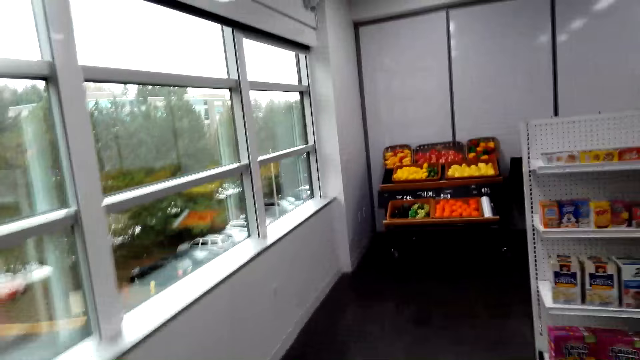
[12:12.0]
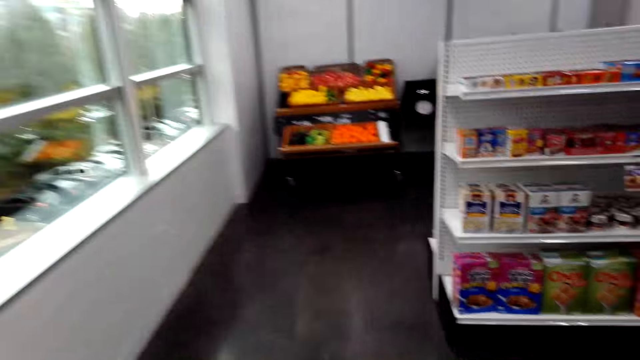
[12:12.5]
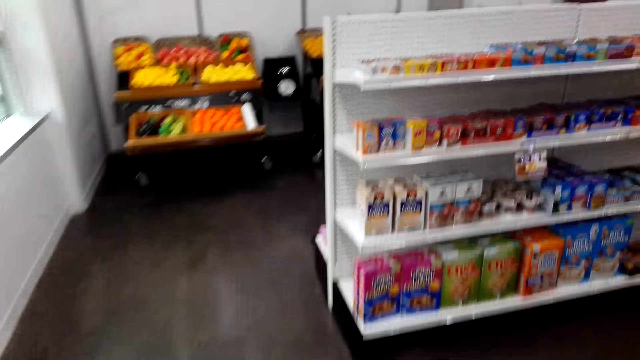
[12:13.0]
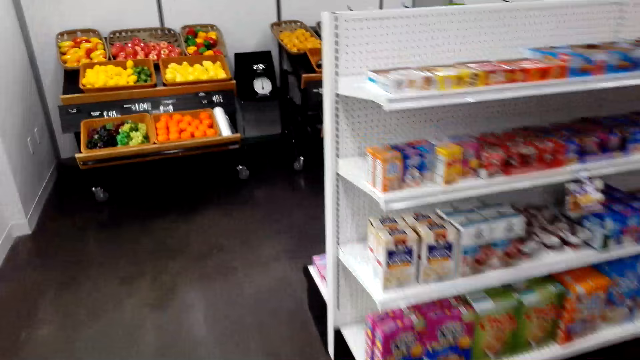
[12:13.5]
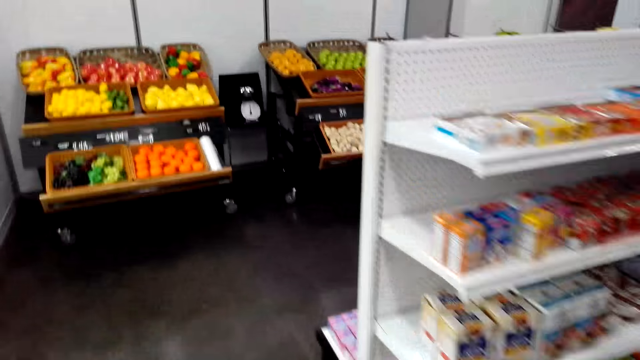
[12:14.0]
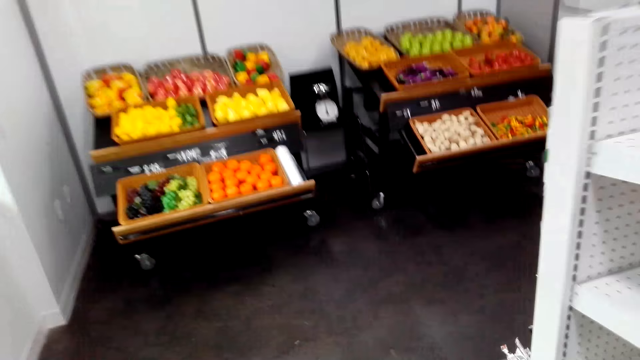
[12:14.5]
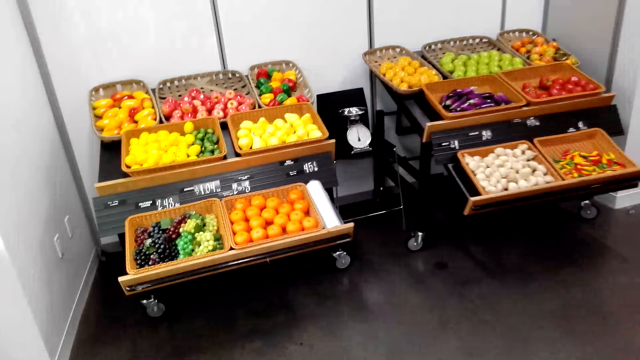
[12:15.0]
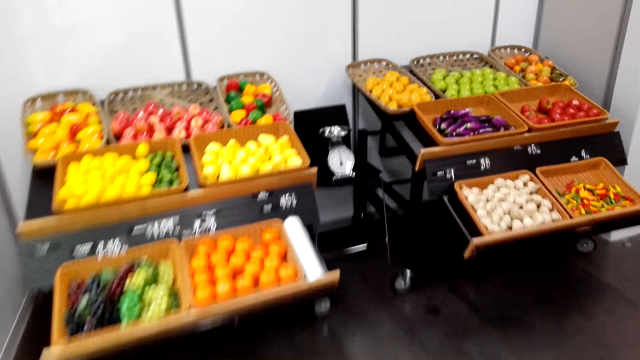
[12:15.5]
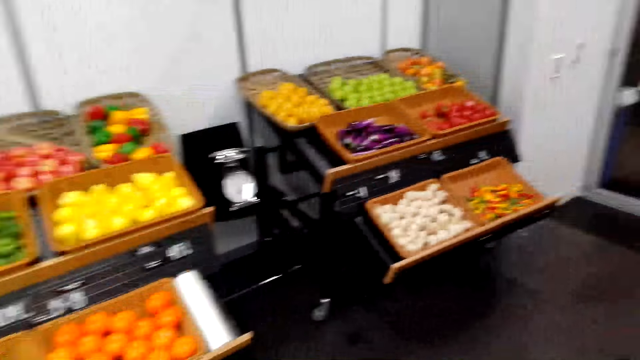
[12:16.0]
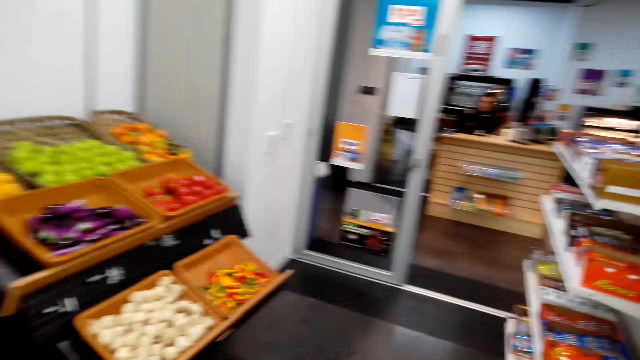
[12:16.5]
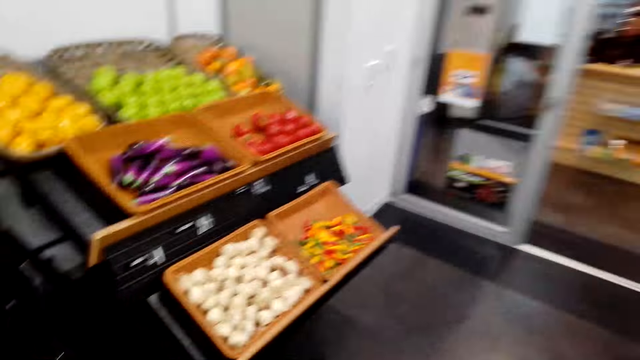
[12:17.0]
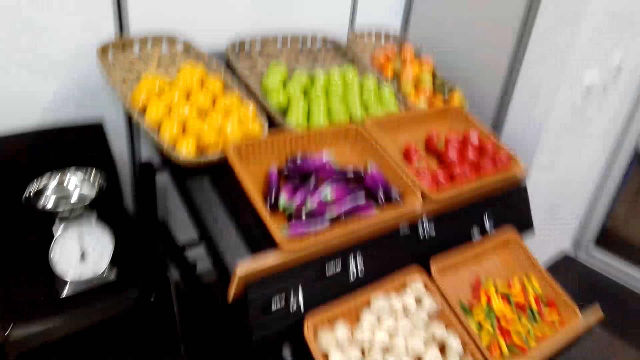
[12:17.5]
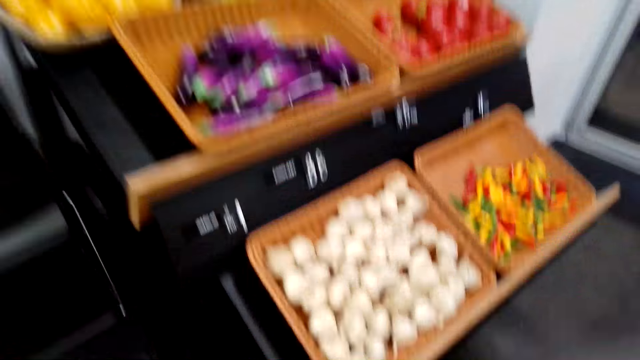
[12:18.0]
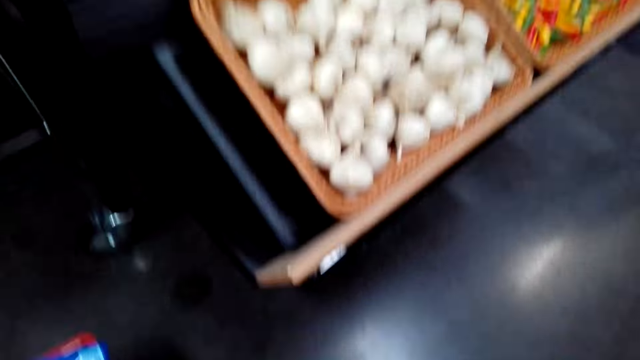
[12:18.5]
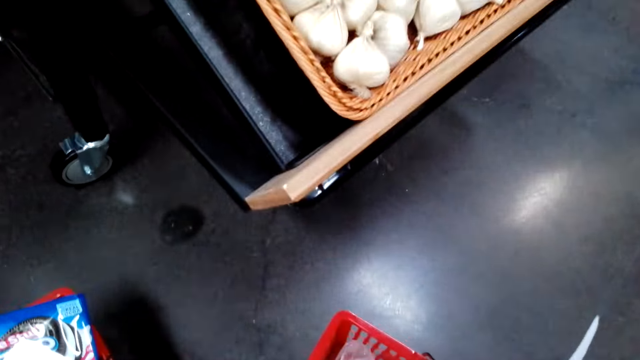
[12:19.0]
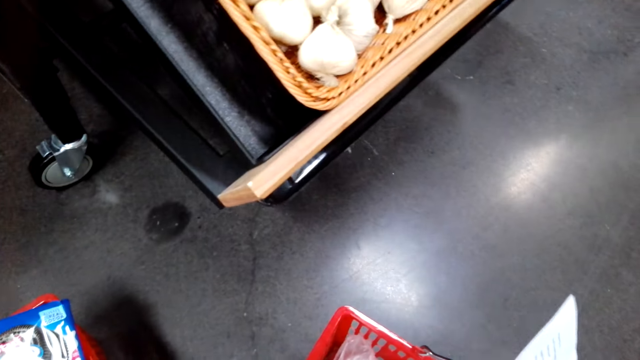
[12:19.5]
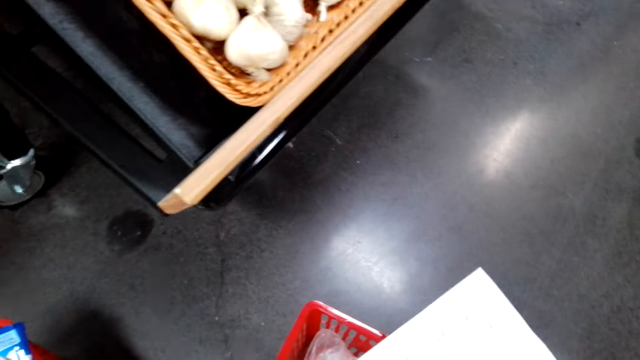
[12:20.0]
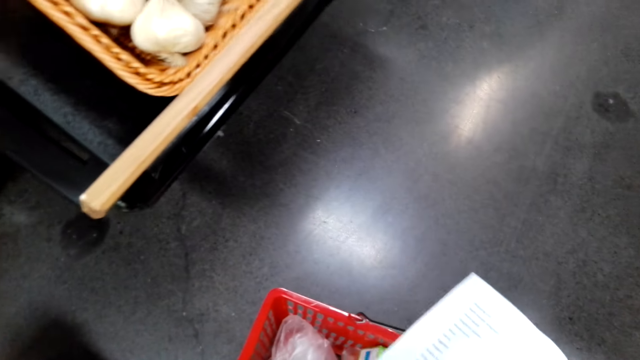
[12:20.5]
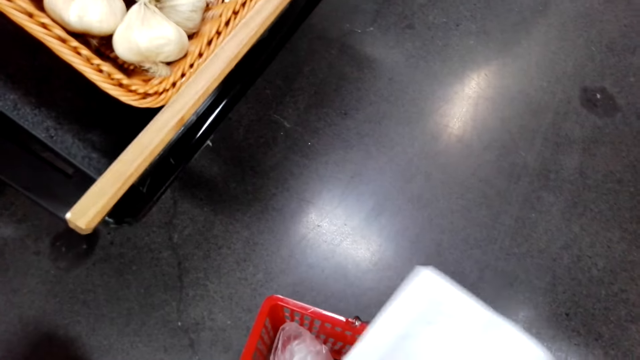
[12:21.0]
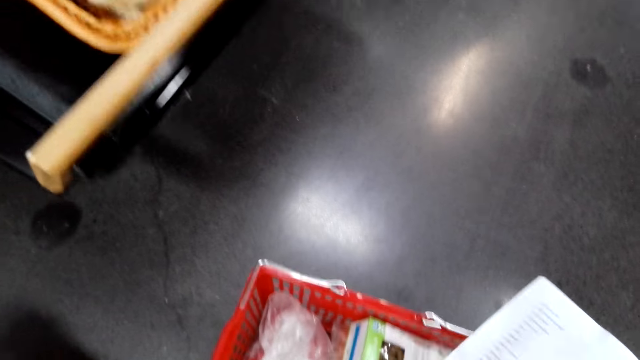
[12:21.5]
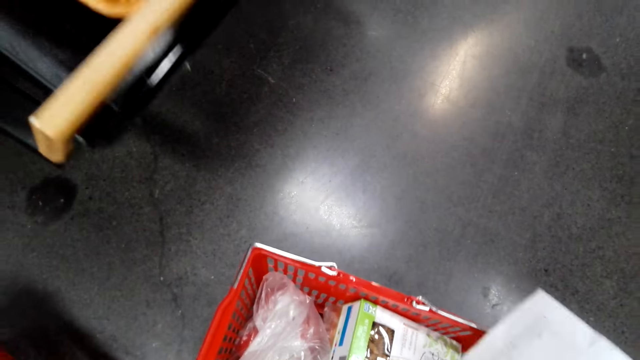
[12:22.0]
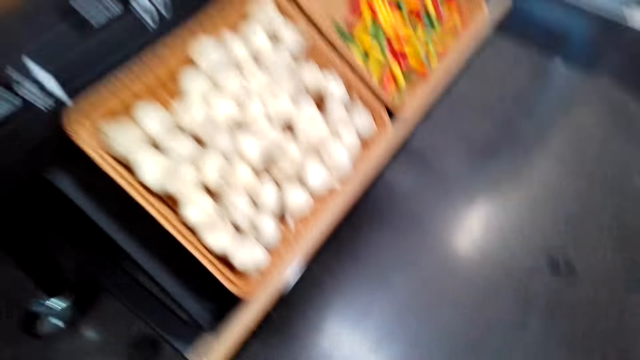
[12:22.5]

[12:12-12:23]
The camera wearer walks in the supermarket. They turn around. They put the shopping basket down.

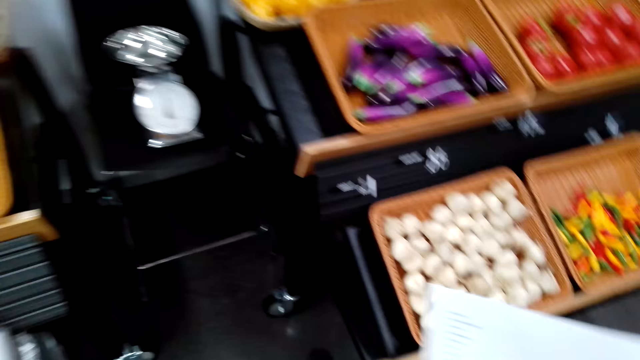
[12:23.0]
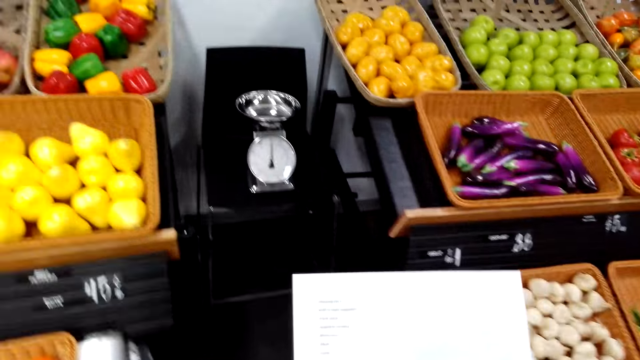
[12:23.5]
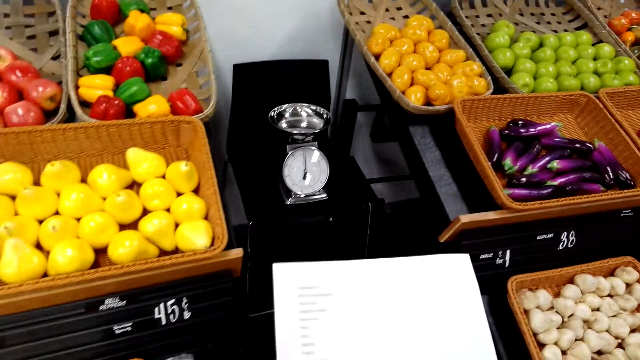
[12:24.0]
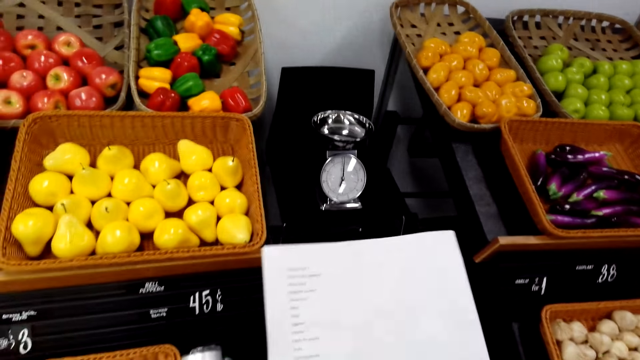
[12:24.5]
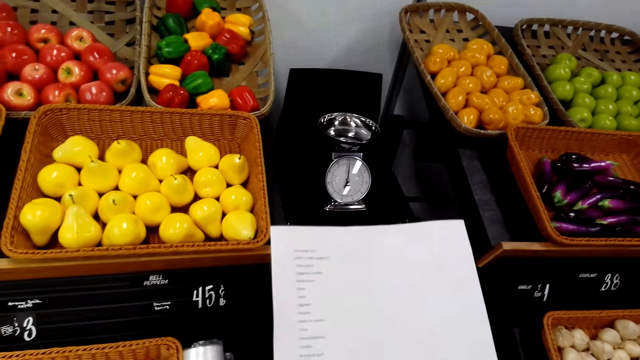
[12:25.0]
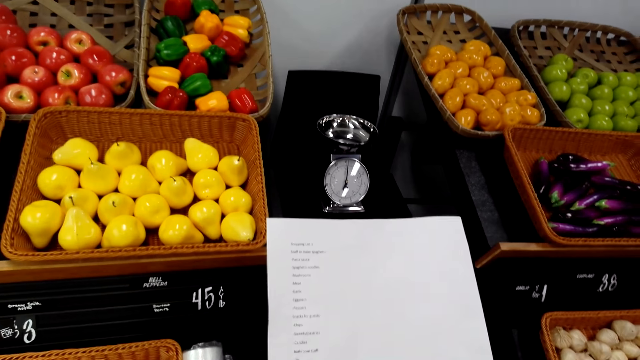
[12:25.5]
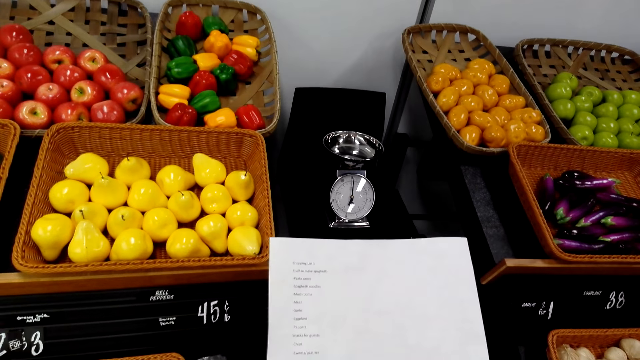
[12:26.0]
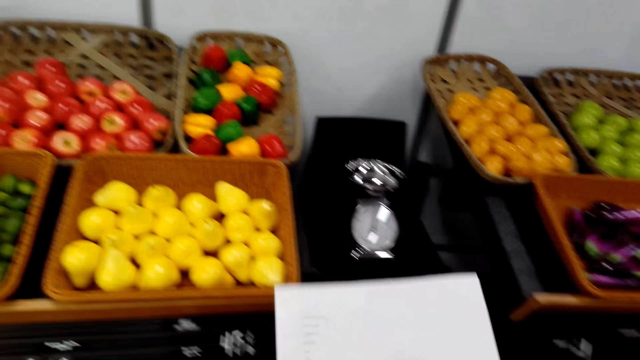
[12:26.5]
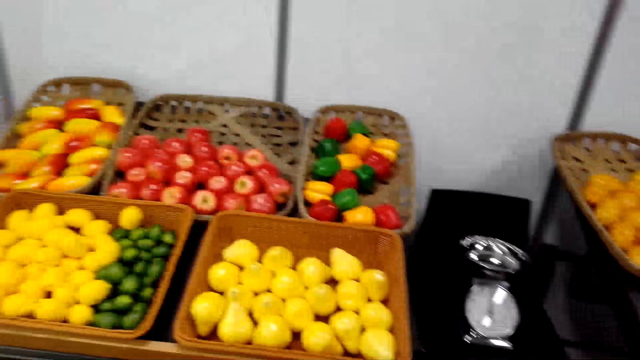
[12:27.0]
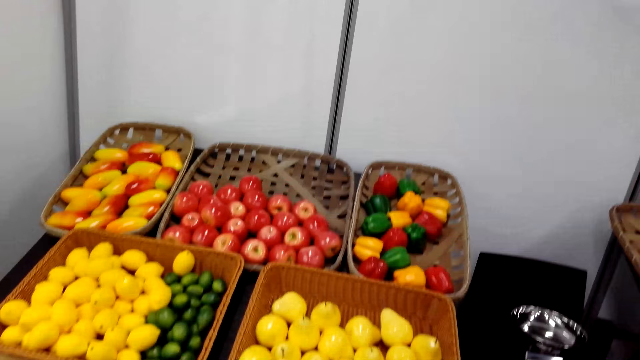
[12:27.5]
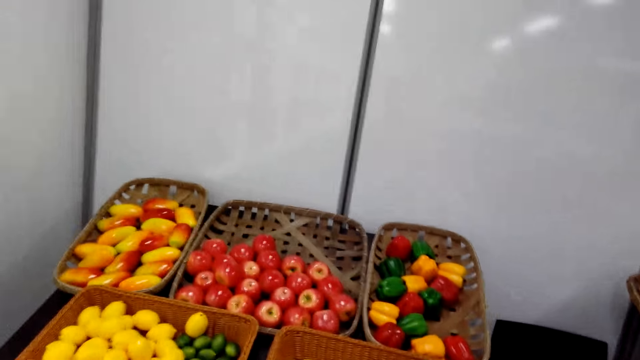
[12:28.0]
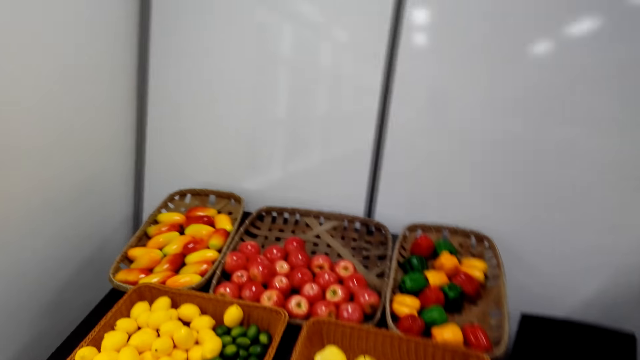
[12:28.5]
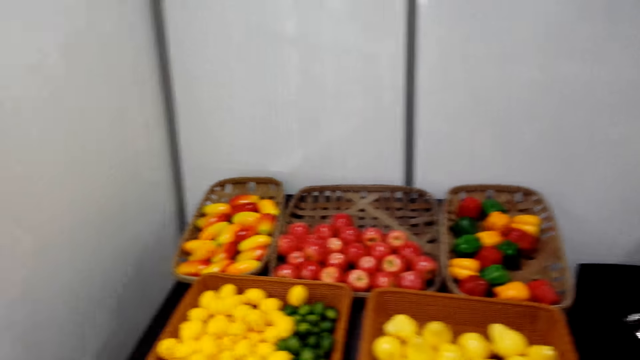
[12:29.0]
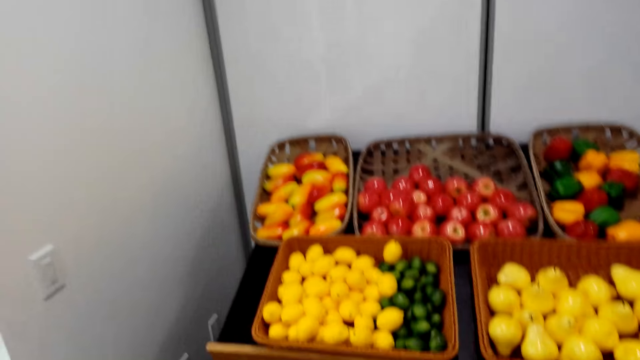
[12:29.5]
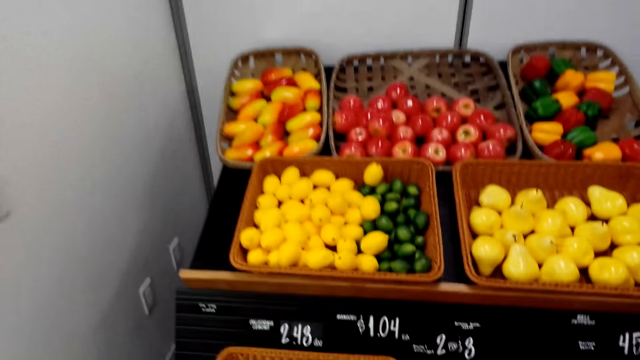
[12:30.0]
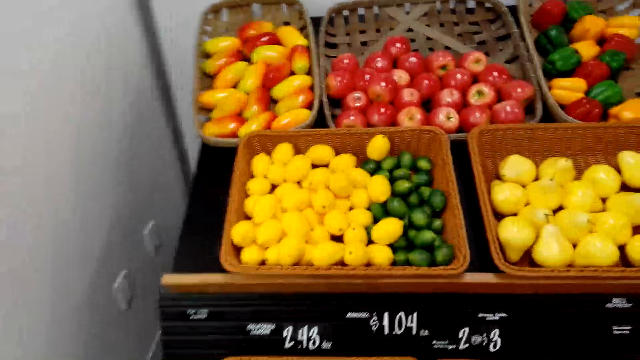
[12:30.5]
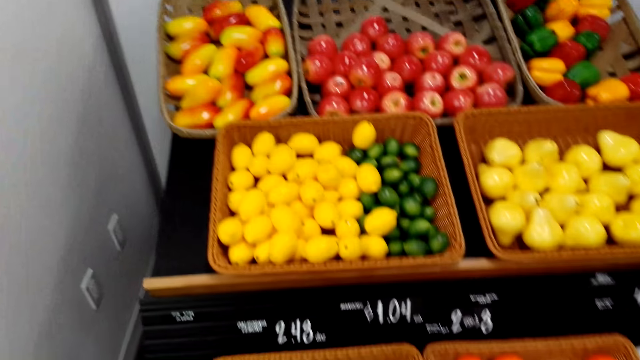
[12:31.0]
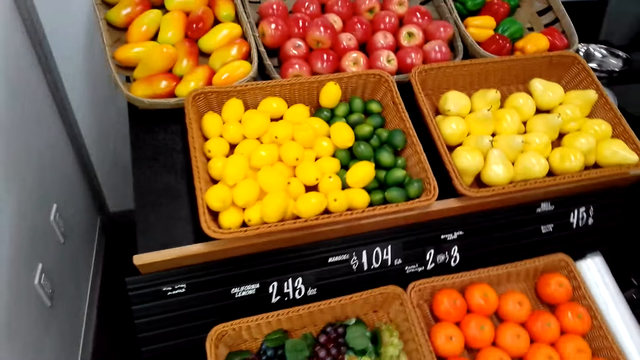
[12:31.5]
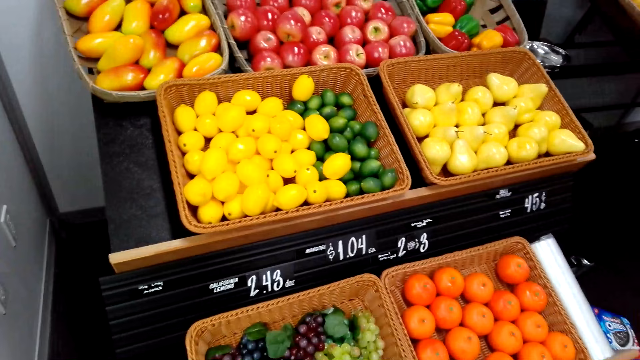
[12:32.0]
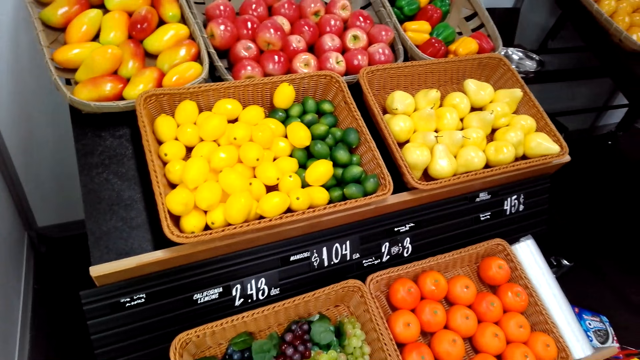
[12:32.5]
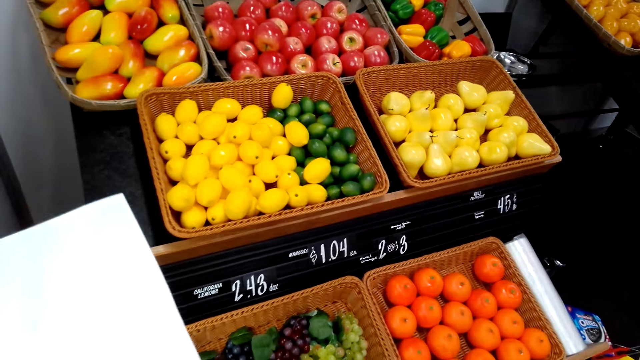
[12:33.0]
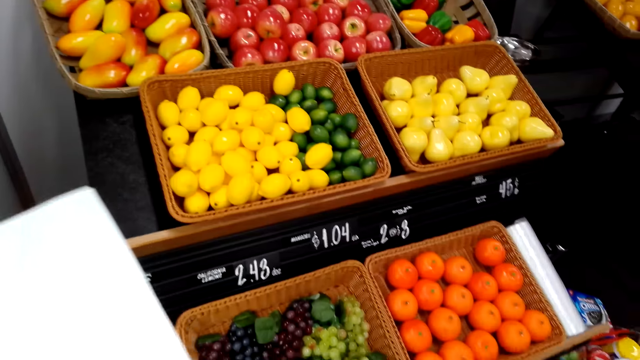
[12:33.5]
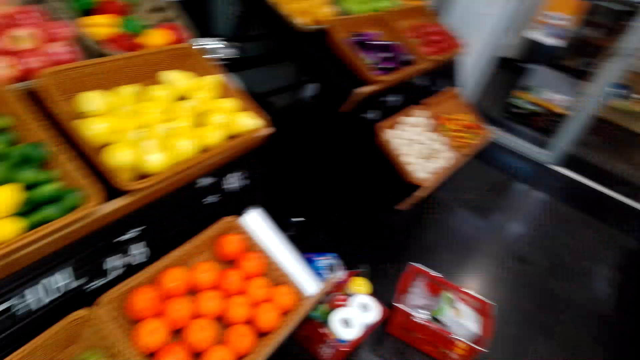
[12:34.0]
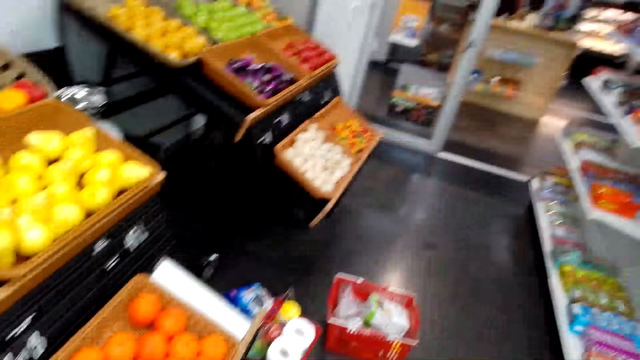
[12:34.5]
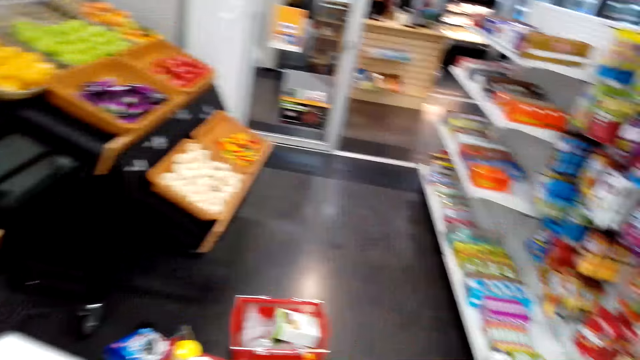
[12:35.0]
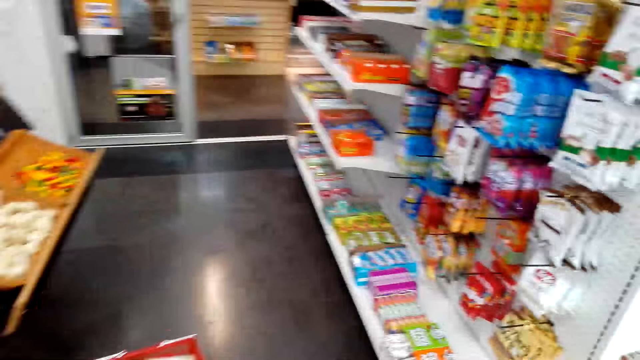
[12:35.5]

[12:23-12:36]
The camera wearer stares at the list. They look around. They take vegetables in the reef basket. They look around.
